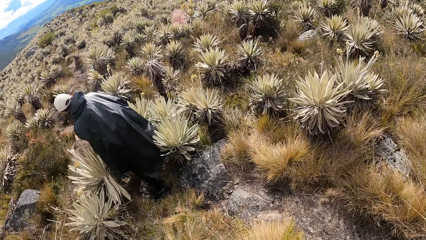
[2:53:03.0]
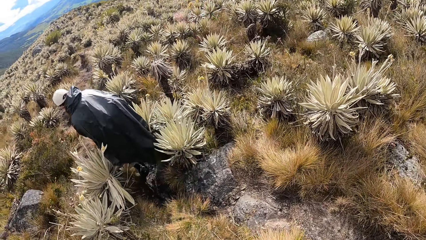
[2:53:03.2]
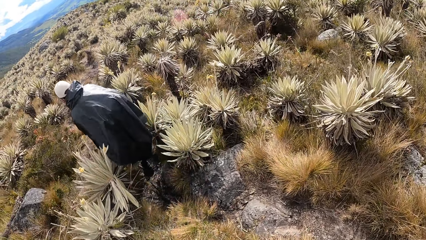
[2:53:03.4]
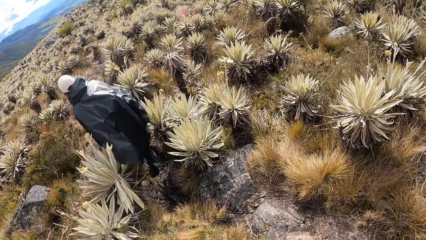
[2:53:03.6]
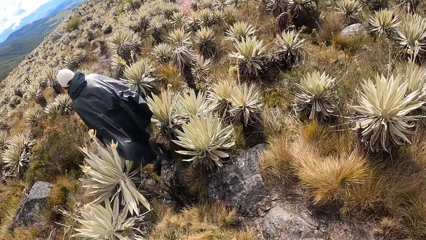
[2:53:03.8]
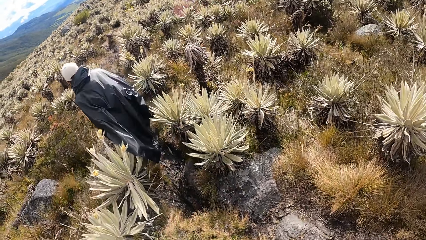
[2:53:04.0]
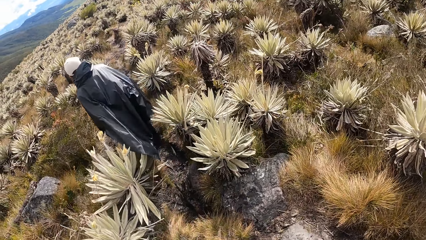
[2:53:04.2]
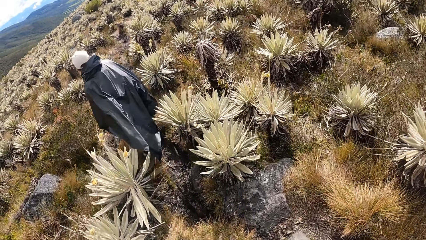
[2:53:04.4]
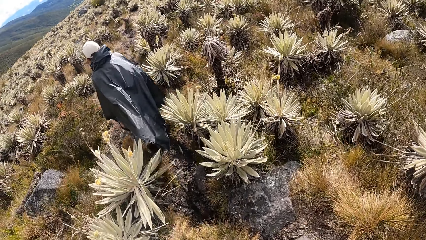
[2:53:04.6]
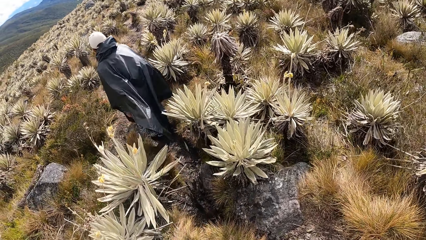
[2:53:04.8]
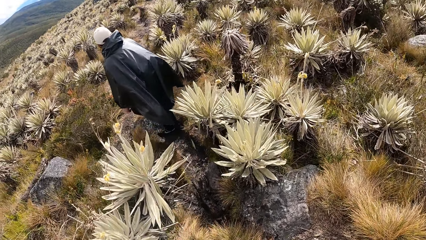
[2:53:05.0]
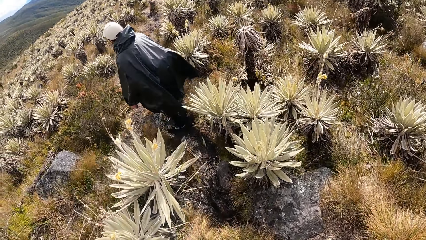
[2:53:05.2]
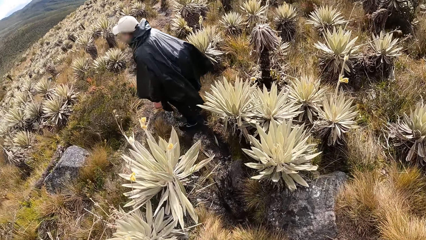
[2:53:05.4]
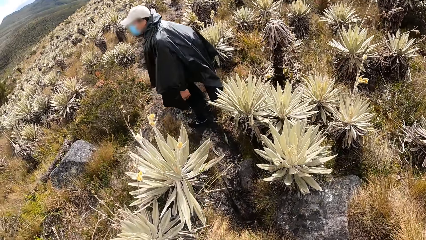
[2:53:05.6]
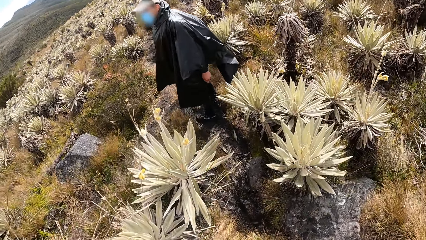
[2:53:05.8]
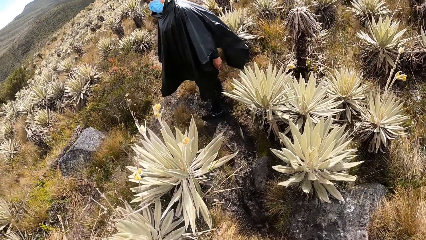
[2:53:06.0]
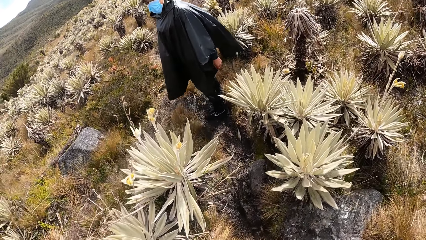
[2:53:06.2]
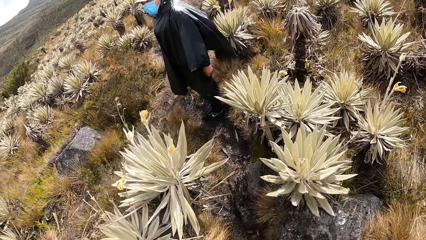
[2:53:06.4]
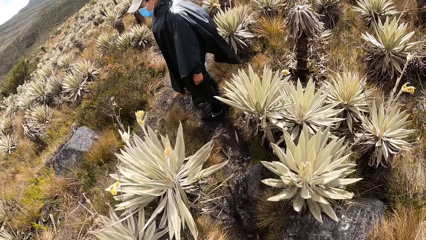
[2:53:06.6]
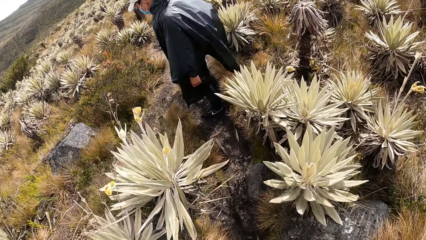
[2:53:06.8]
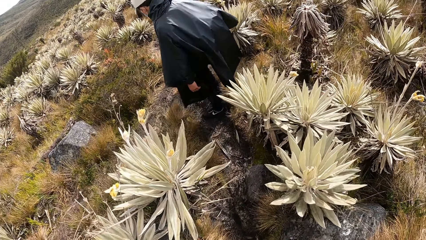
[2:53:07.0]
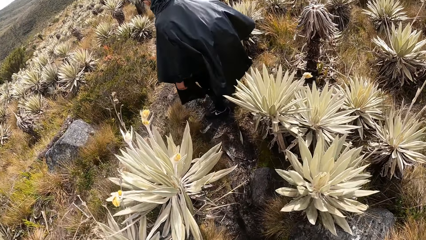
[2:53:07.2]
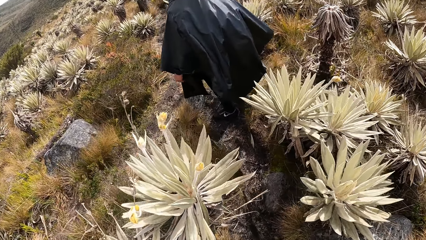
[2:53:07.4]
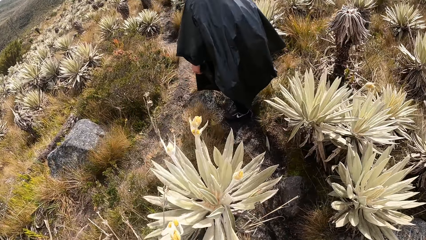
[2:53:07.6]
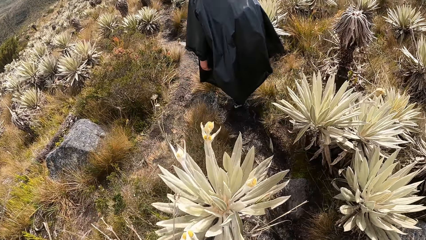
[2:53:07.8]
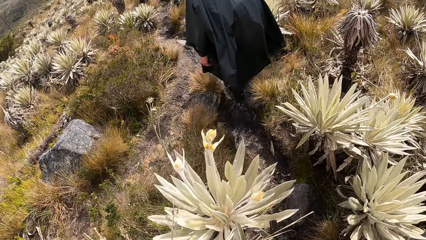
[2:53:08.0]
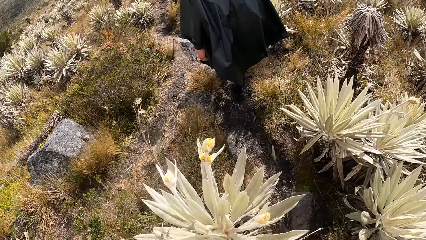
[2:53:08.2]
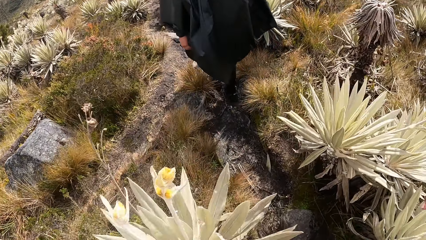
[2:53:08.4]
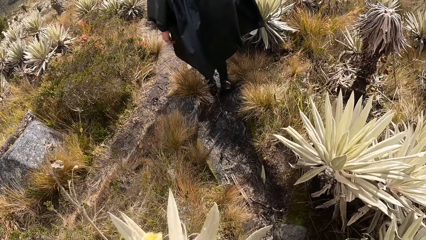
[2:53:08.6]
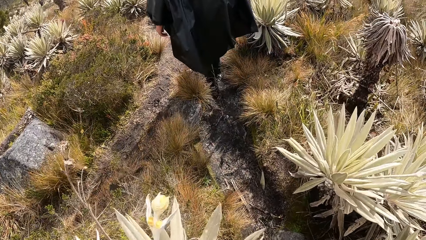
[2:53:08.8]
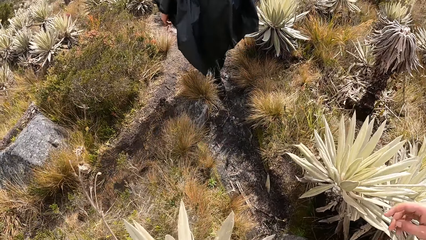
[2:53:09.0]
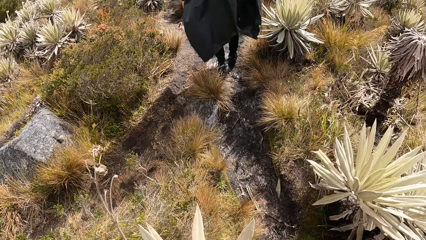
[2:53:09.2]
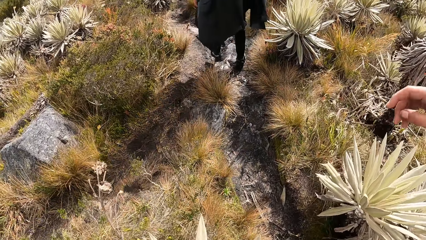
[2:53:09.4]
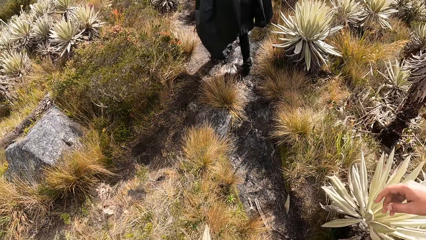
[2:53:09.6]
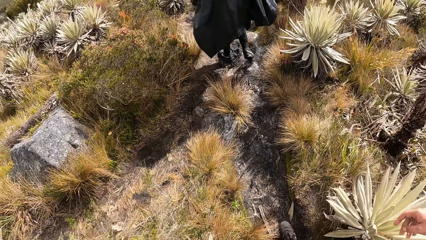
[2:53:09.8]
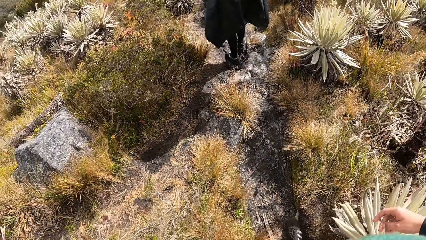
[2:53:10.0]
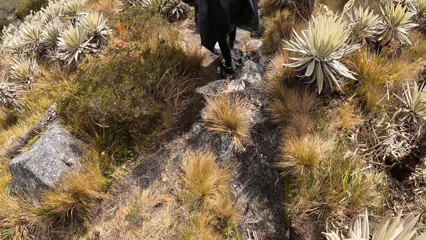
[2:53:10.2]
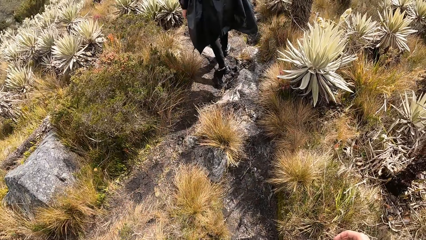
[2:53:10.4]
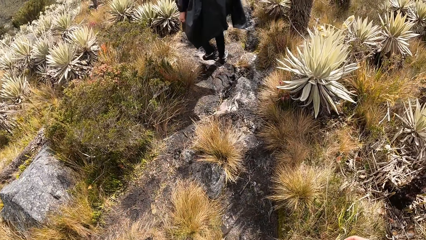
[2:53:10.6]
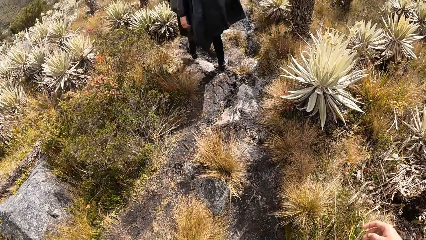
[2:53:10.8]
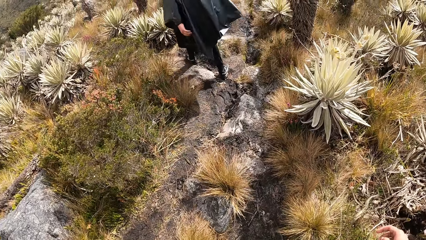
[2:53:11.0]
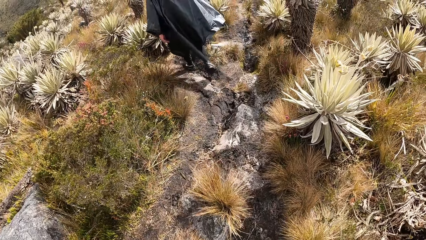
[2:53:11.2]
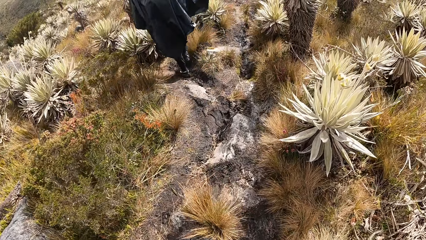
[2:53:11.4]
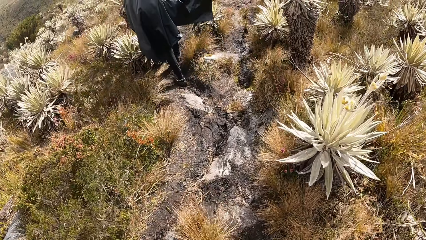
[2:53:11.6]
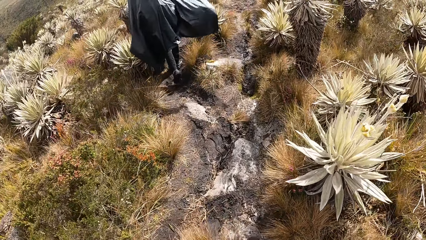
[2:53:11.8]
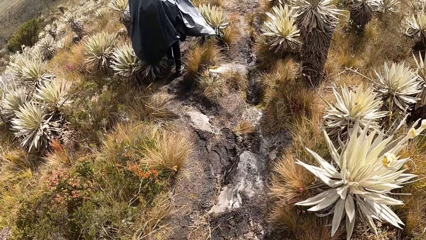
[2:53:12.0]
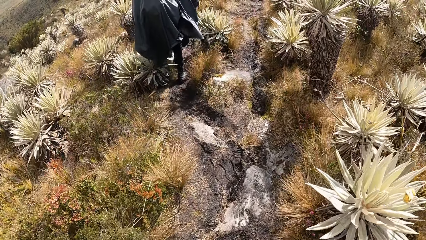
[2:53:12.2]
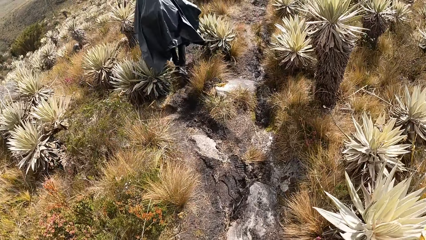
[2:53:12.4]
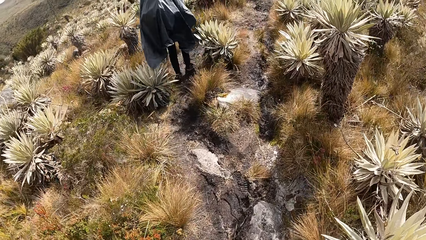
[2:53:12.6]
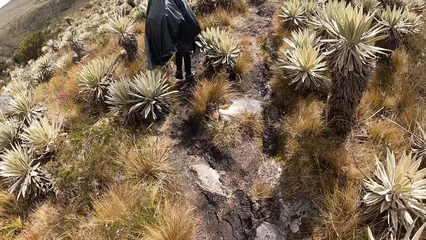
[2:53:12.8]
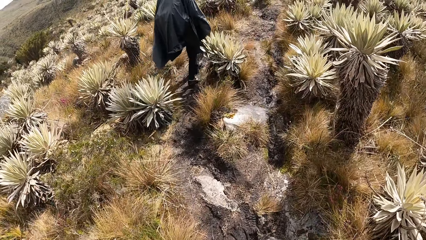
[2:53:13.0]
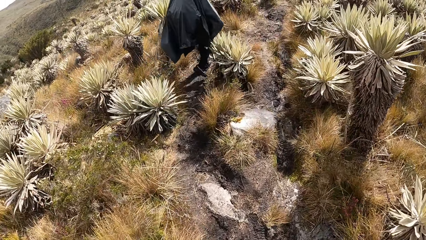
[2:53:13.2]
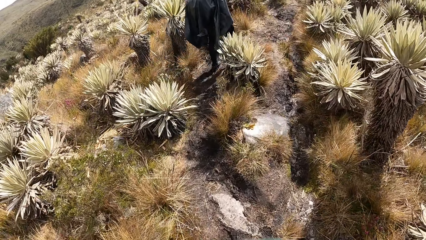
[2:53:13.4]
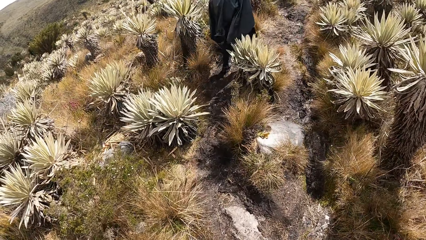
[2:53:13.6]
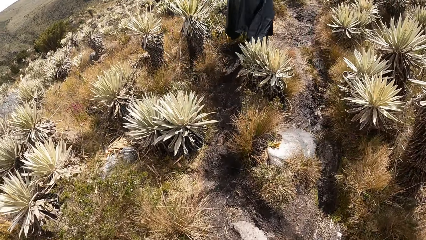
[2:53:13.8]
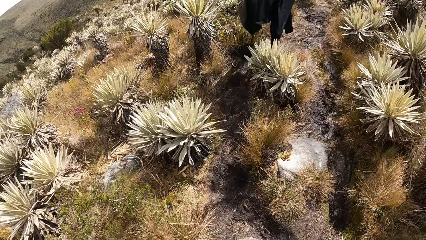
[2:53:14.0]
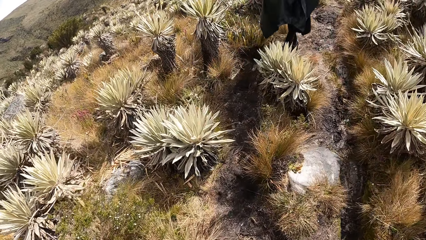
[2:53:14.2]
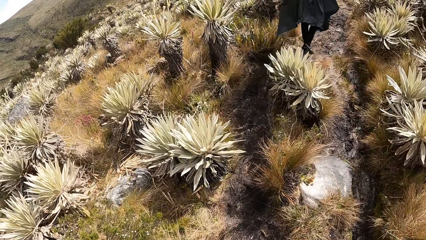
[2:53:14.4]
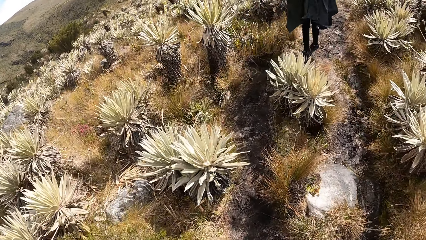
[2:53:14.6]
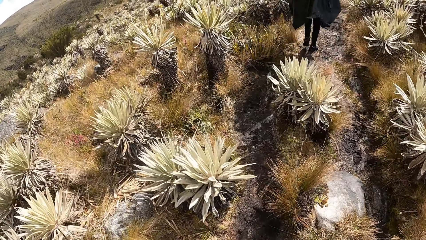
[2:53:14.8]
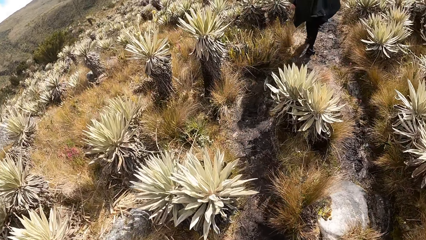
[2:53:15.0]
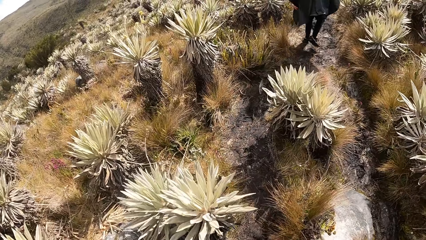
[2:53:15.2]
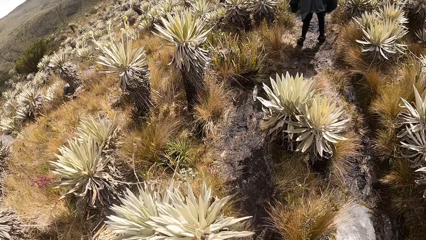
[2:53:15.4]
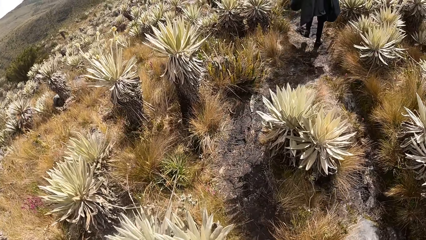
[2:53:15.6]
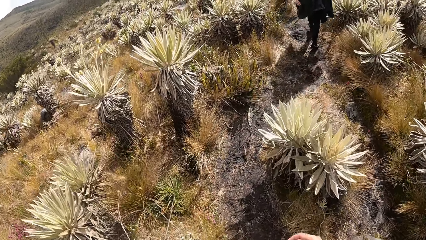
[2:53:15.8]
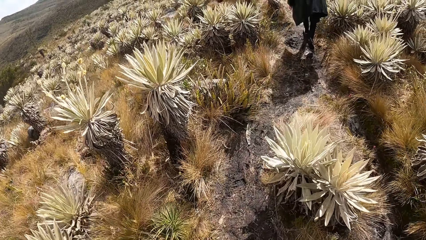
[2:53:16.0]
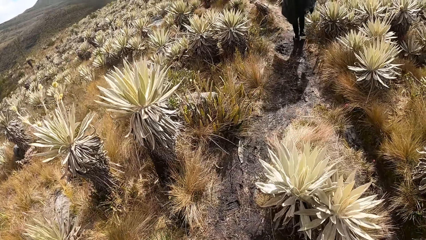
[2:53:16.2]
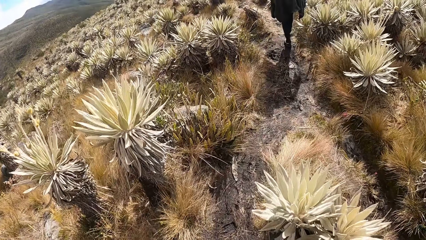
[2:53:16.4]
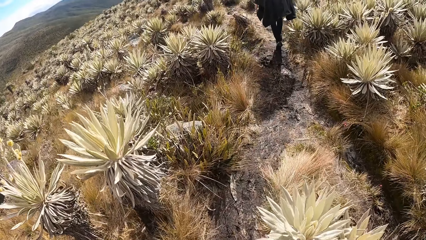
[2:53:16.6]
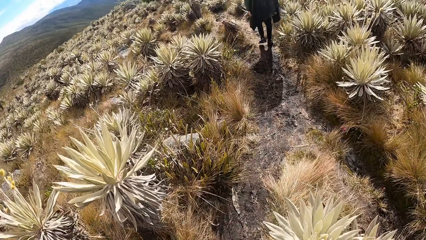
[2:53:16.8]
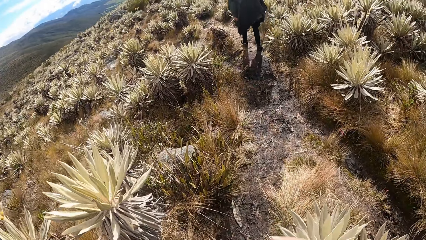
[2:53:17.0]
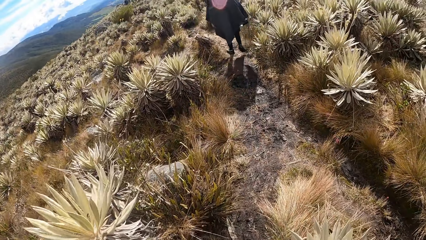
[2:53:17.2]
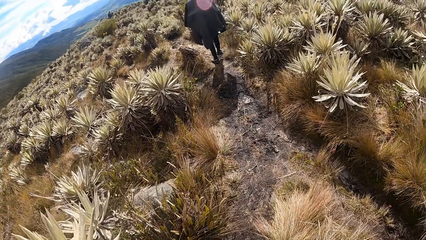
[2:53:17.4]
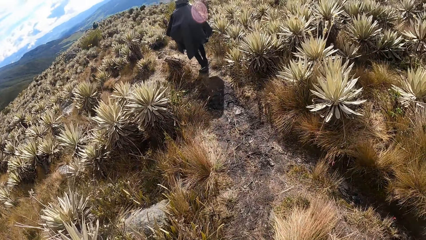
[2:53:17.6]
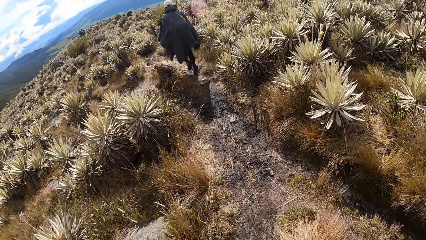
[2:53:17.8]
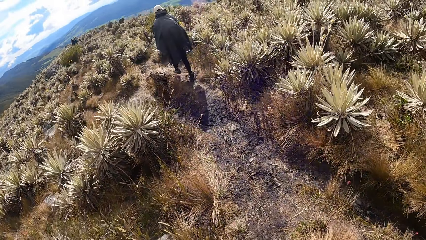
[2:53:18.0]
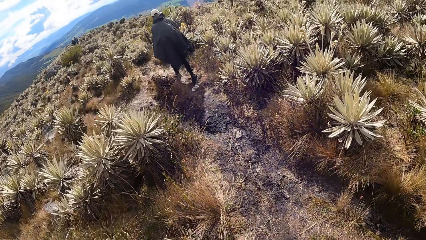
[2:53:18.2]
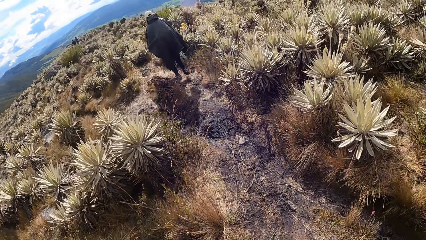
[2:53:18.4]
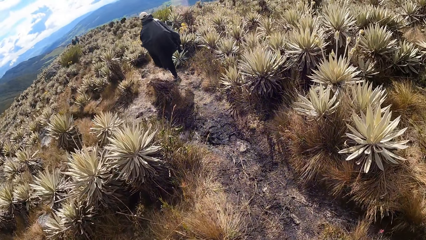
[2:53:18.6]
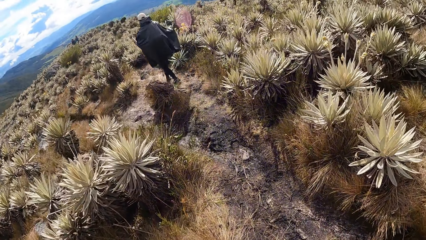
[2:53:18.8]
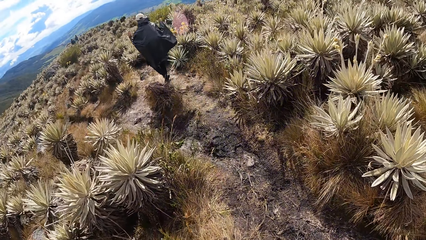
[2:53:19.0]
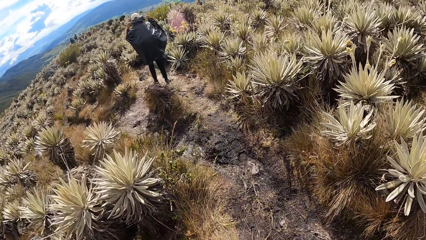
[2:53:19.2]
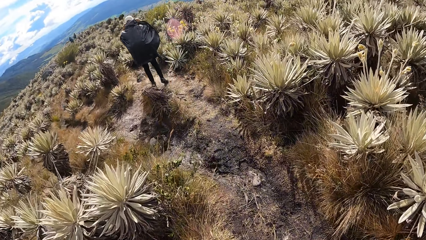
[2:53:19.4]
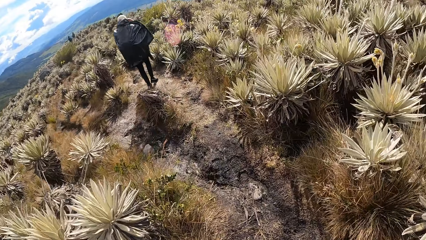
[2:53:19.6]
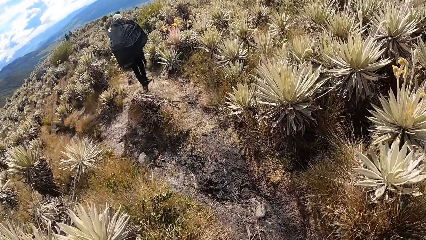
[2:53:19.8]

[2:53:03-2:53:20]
A man looks back. The camera wearer moves around the right hand. They walk ahead. The man walks on the desert.
